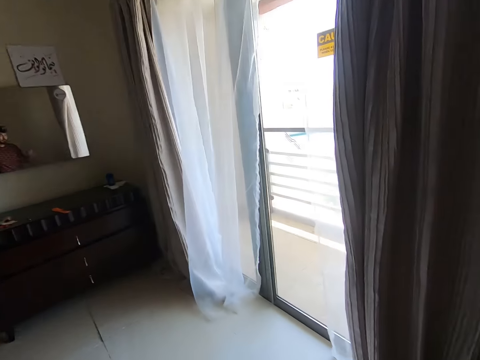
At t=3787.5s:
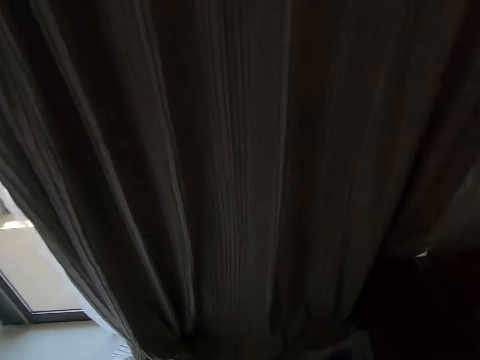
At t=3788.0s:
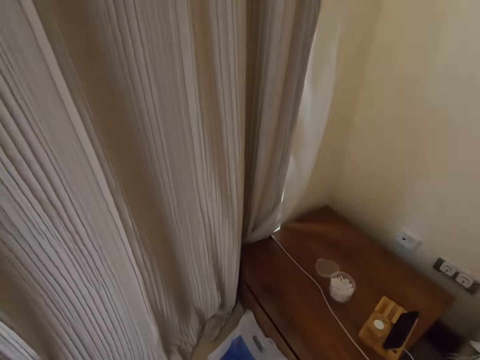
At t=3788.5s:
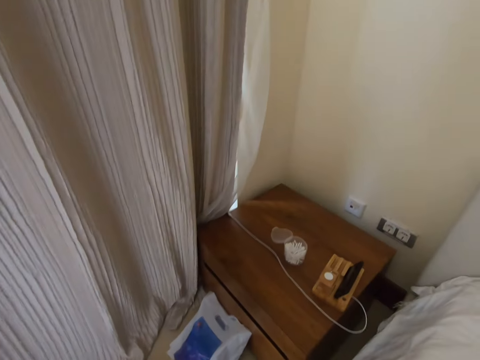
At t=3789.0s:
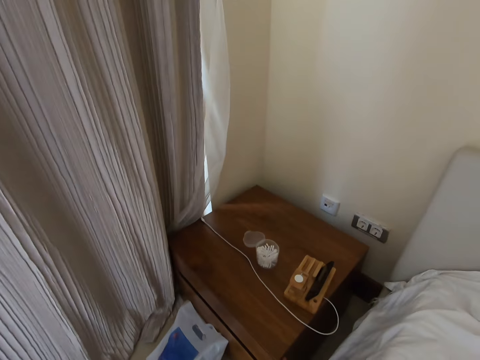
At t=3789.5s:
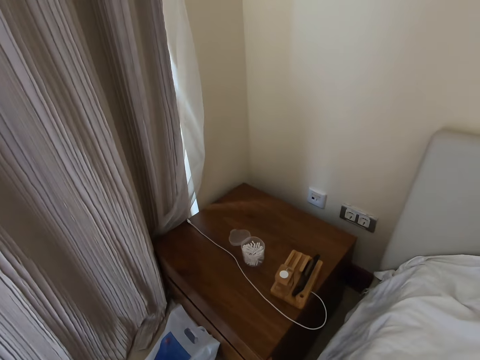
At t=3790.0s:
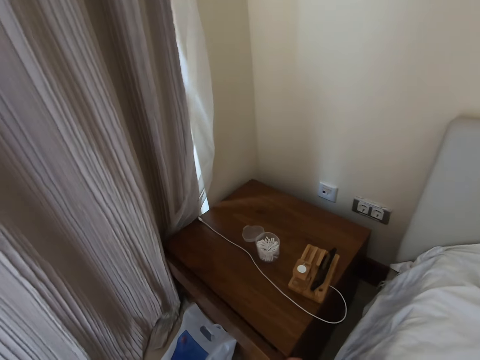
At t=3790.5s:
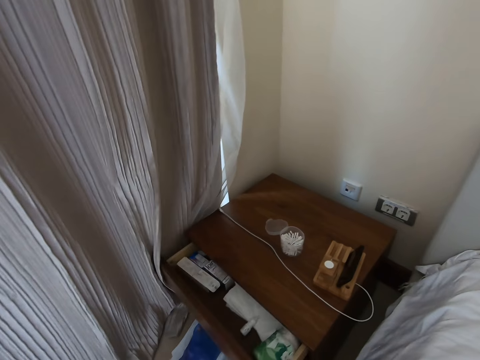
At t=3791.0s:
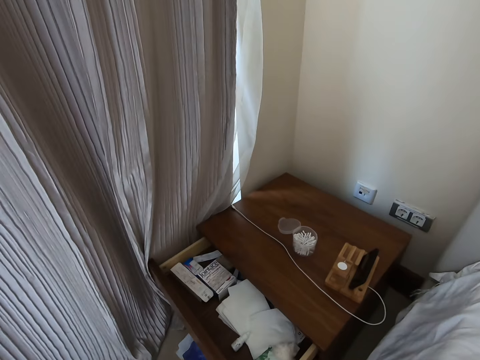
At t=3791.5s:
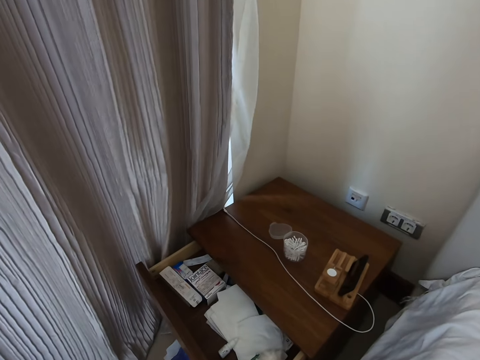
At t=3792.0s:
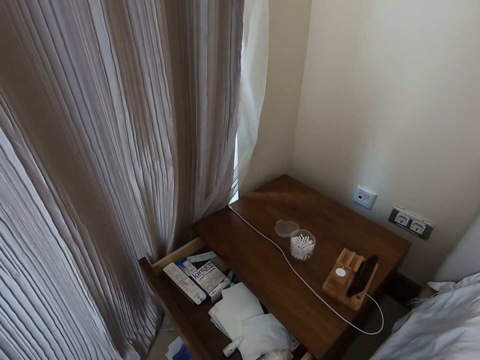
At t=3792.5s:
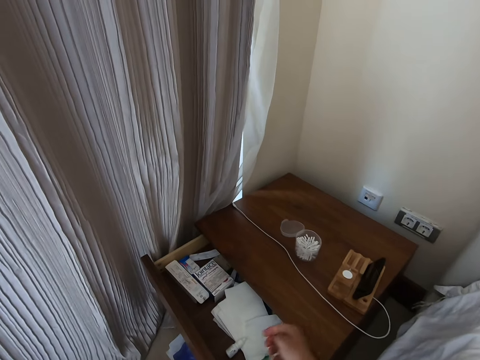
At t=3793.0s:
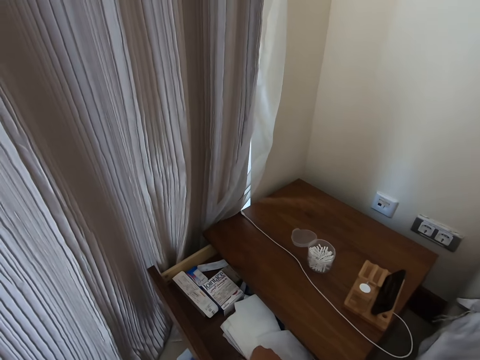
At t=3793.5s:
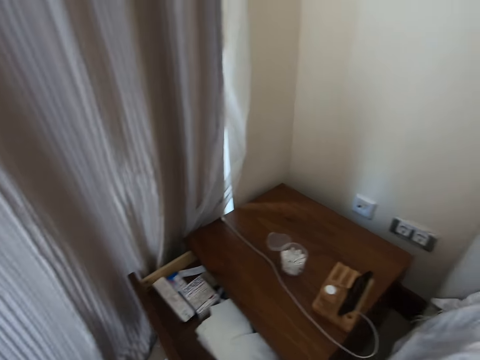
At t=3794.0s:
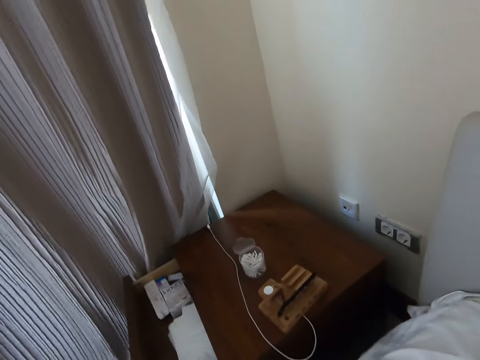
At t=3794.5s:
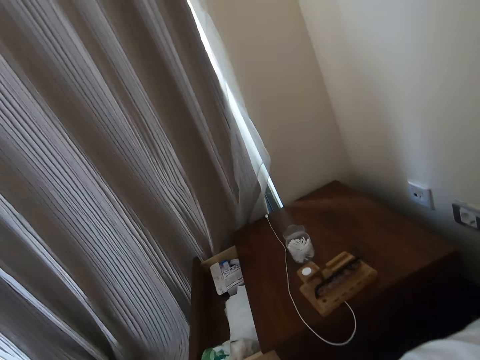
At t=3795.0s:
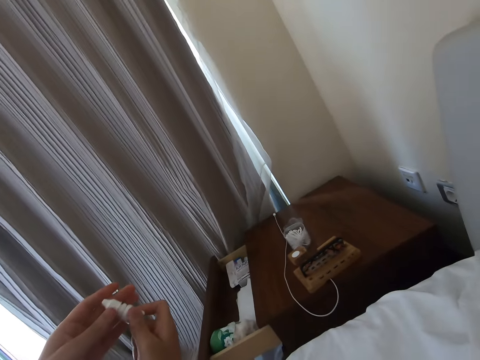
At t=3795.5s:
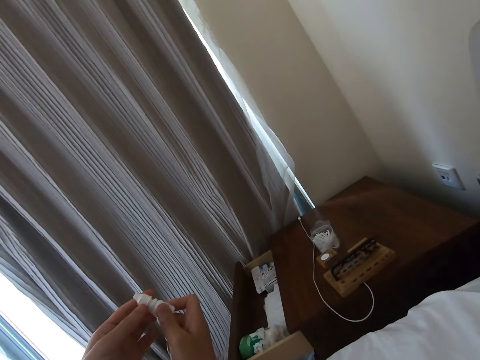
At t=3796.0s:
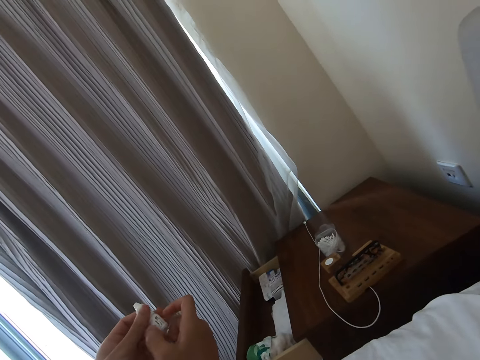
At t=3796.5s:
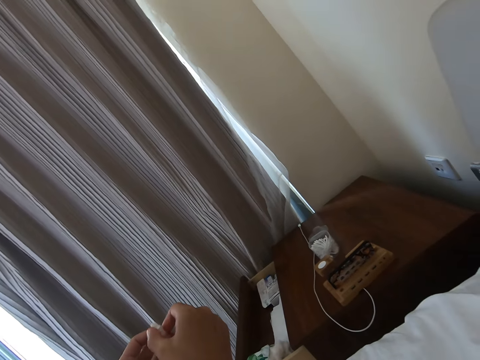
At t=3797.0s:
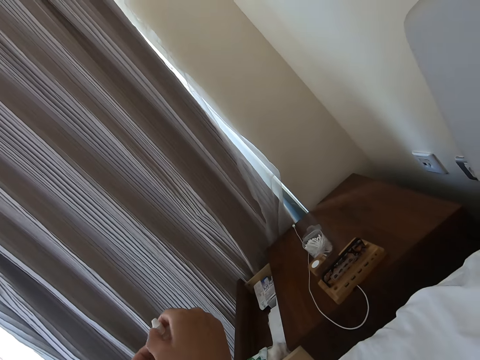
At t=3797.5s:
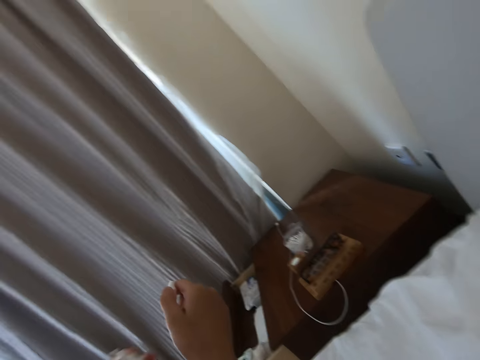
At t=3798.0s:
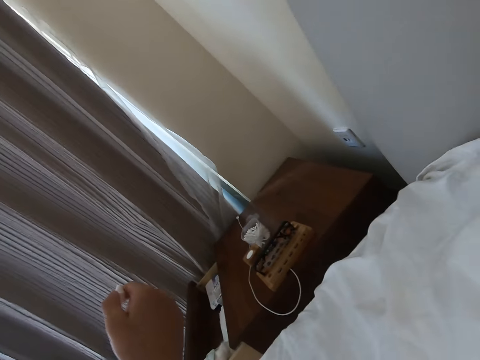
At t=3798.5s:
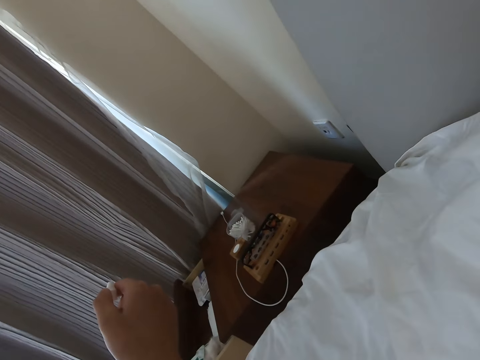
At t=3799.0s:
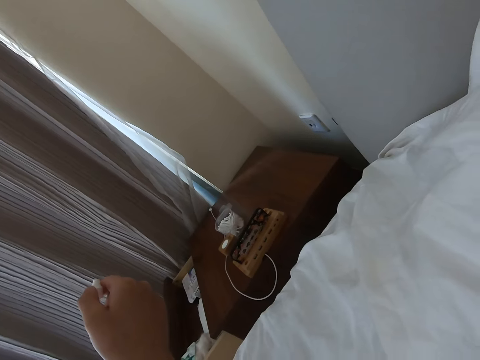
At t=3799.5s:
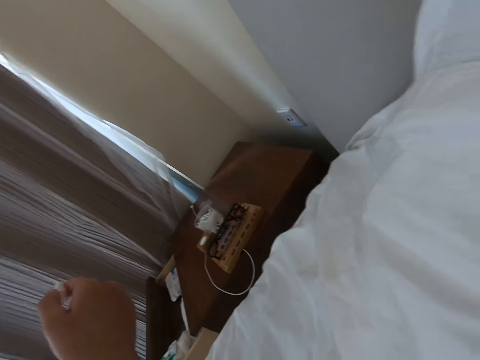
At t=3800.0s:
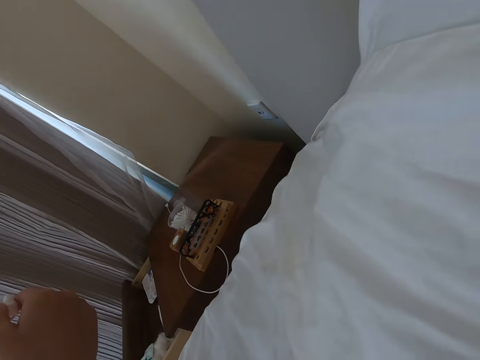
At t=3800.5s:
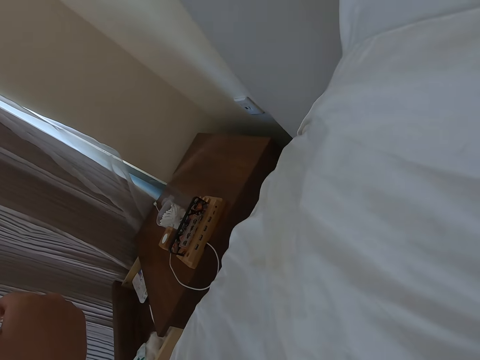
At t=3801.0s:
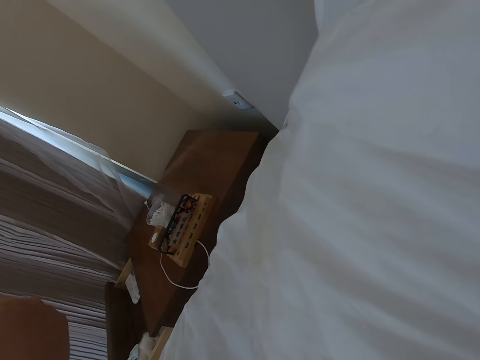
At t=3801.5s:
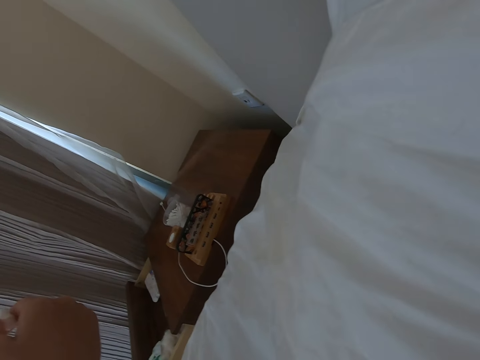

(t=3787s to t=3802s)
The camera wearer looks around. They open a drawer or camera. They remove the eye drops from the drawer. They put the eye drops in the eye.

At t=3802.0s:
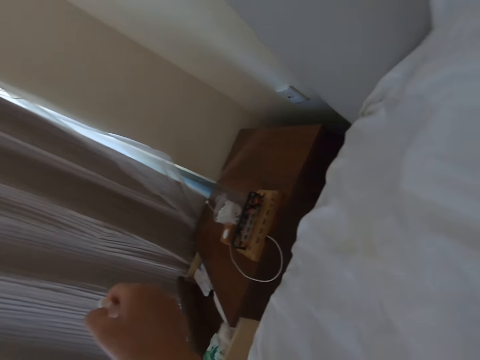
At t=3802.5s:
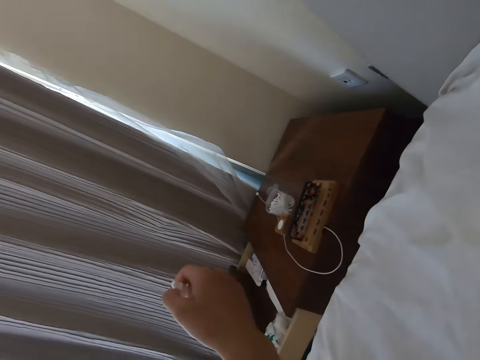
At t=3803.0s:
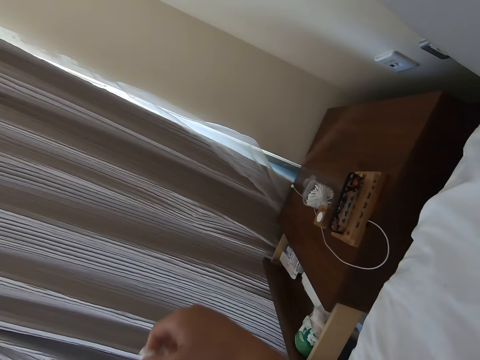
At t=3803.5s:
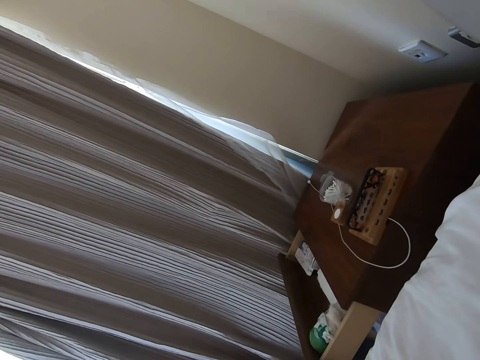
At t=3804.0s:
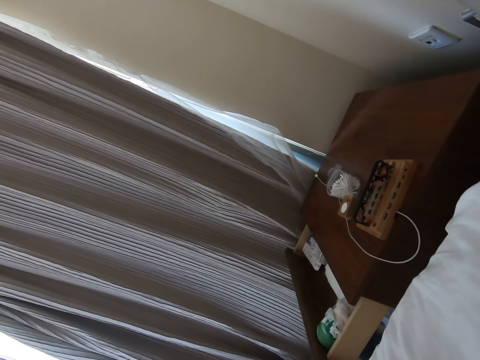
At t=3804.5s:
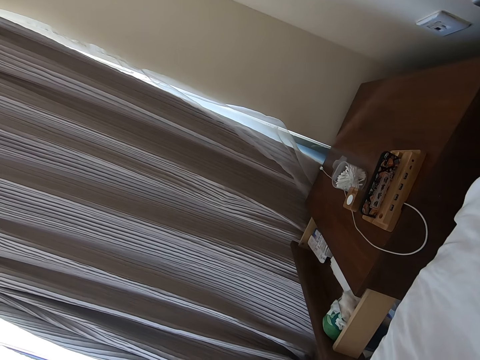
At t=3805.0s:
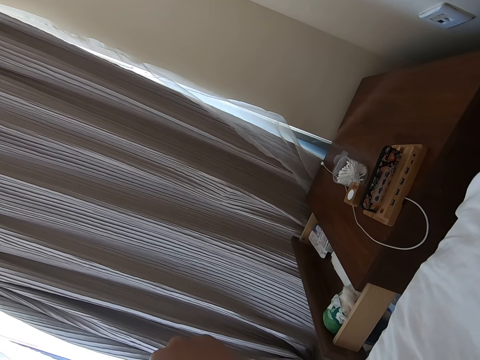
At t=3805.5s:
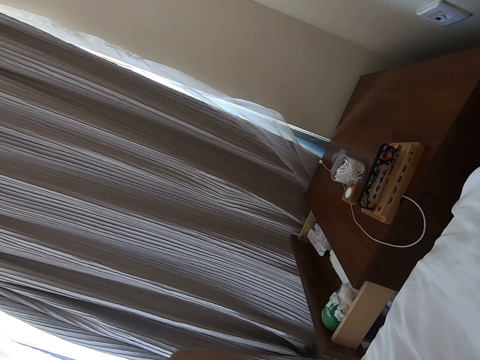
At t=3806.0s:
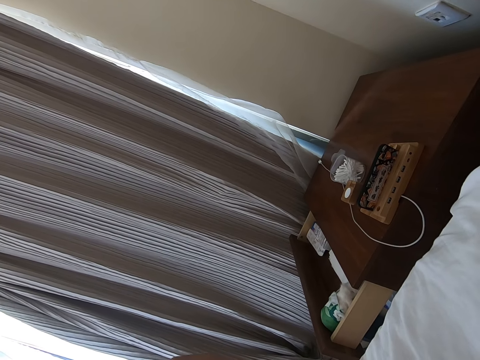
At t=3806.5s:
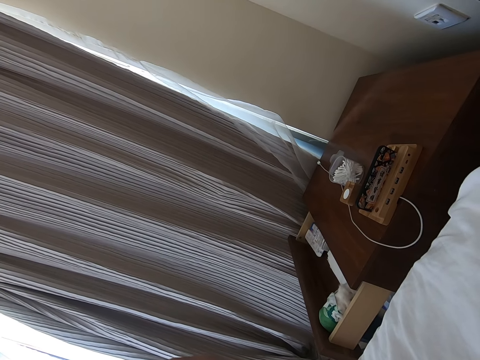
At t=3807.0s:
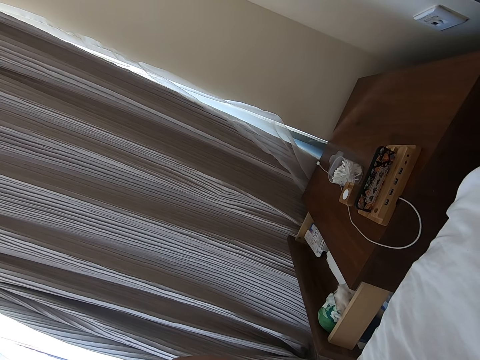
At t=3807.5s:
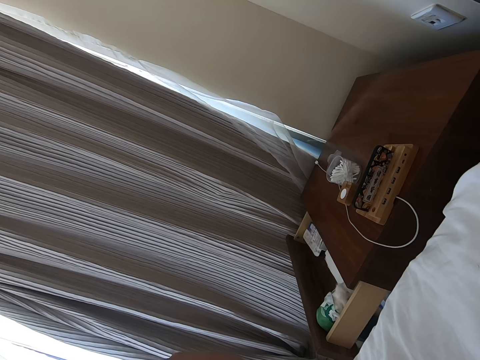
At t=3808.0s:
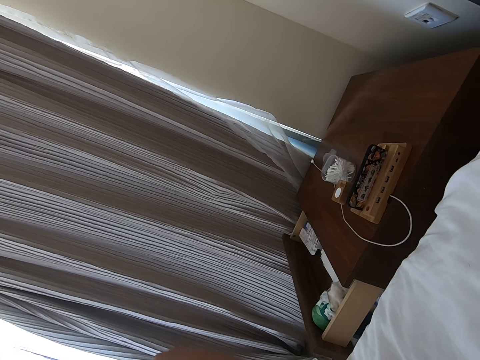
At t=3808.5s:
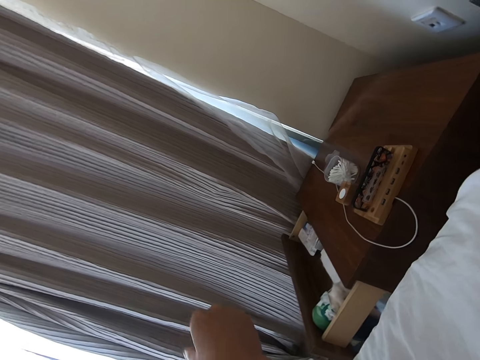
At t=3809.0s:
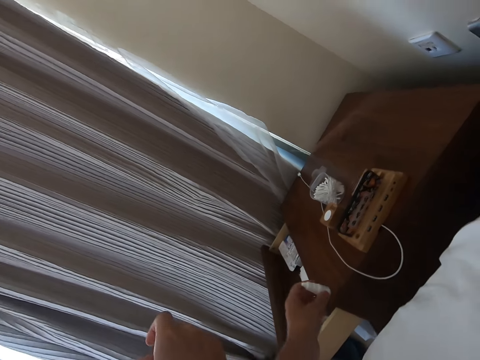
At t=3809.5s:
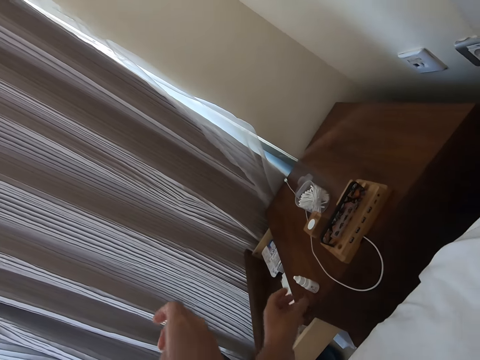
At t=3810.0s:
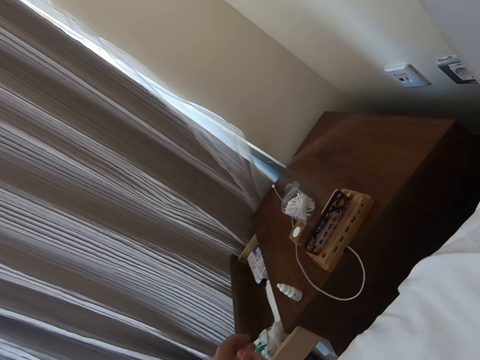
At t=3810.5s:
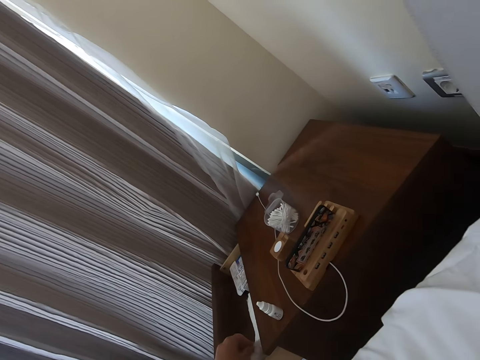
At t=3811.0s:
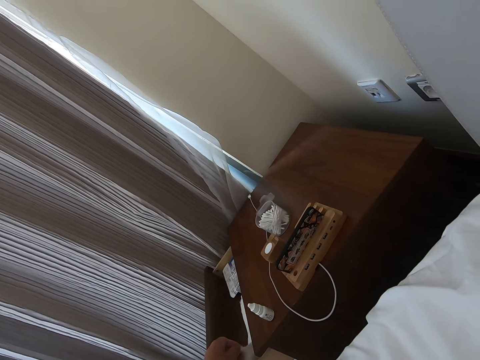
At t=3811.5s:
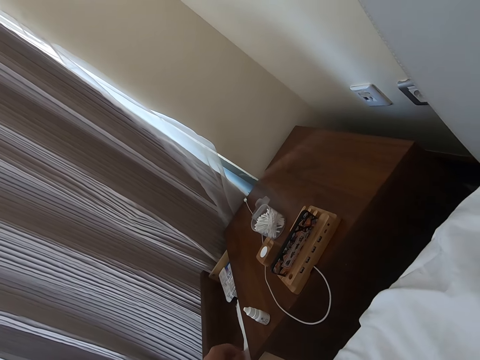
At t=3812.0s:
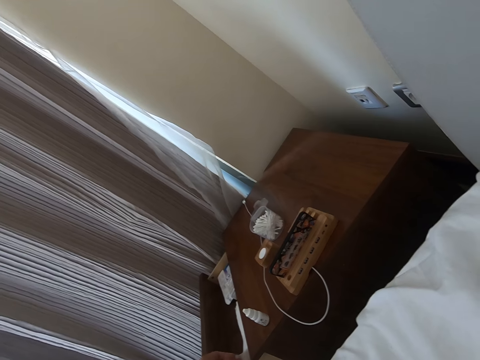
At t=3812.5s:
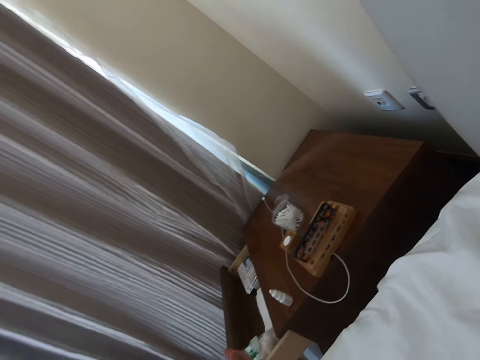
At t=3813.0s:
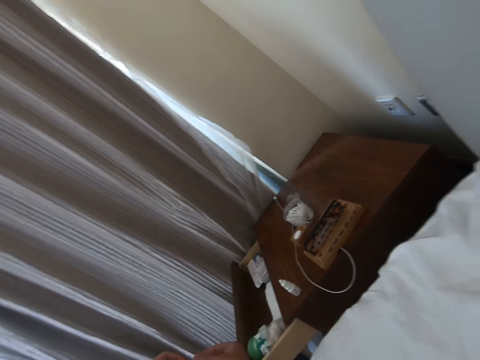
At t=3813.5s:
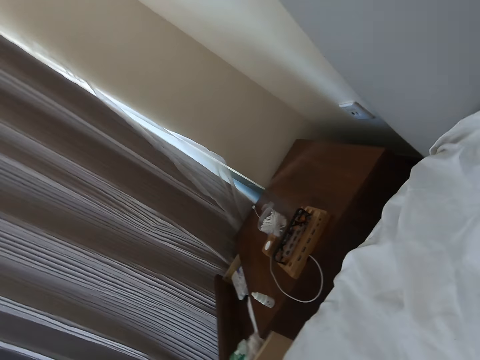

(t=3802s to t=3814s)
The camera wearer closes the eye drops. They place the eye drops on top of the table. They look around.
